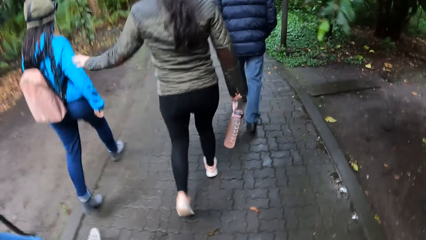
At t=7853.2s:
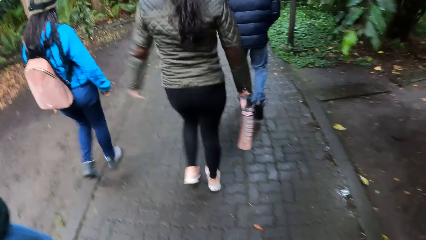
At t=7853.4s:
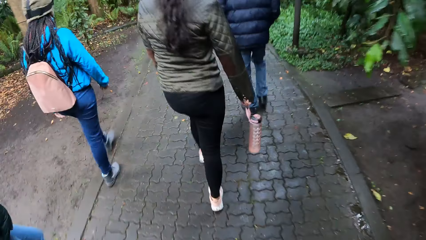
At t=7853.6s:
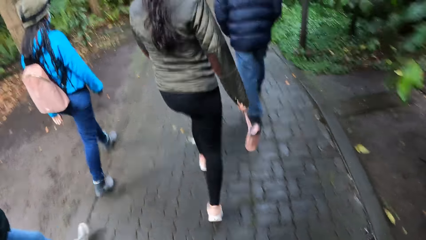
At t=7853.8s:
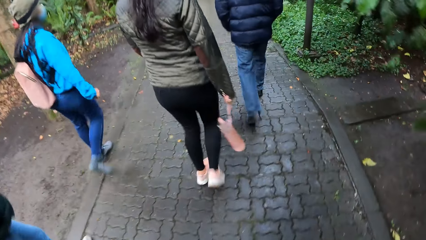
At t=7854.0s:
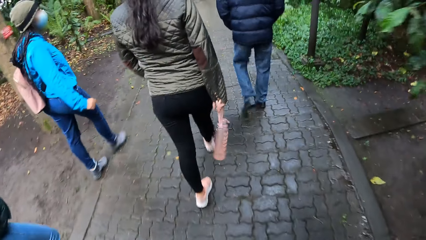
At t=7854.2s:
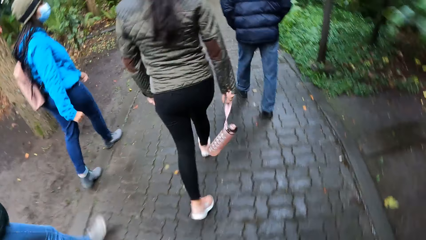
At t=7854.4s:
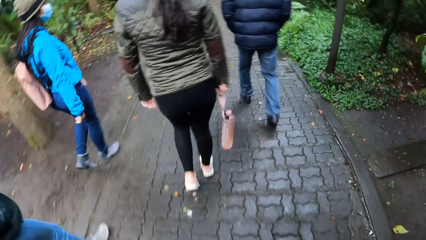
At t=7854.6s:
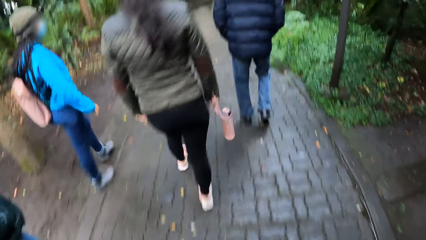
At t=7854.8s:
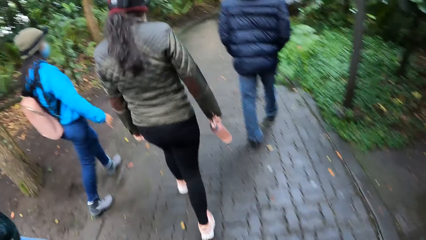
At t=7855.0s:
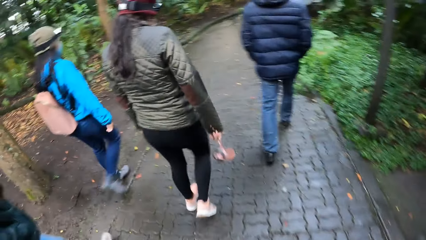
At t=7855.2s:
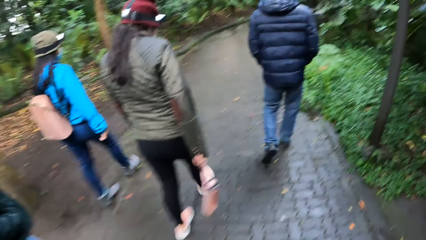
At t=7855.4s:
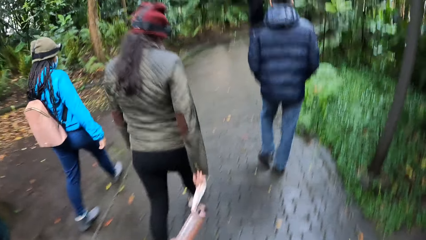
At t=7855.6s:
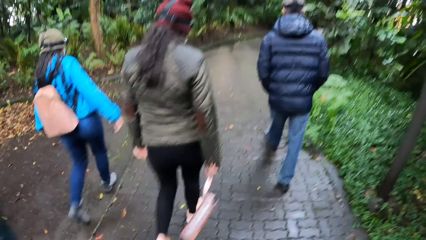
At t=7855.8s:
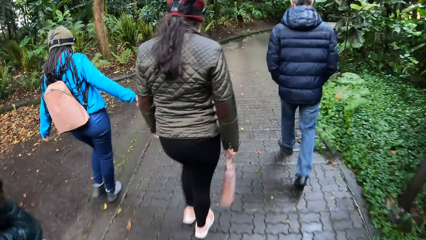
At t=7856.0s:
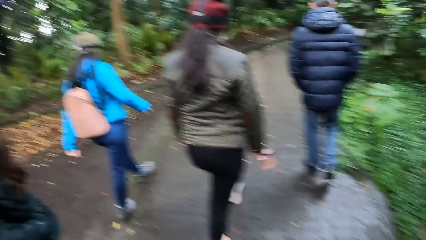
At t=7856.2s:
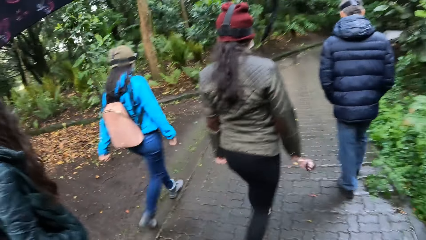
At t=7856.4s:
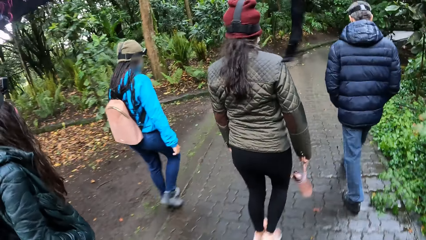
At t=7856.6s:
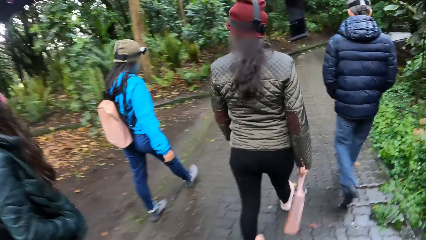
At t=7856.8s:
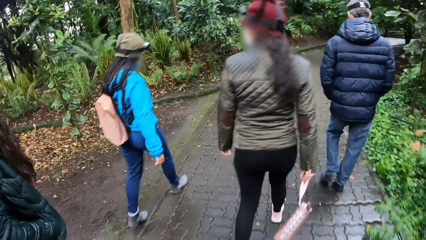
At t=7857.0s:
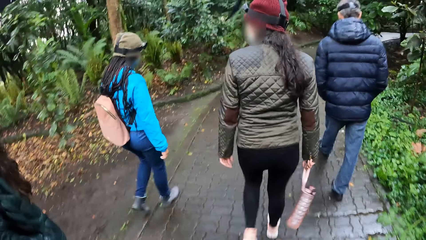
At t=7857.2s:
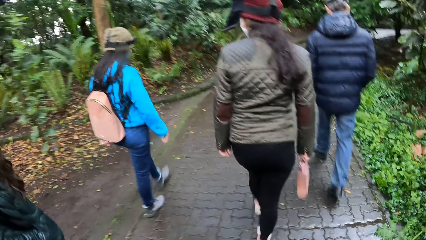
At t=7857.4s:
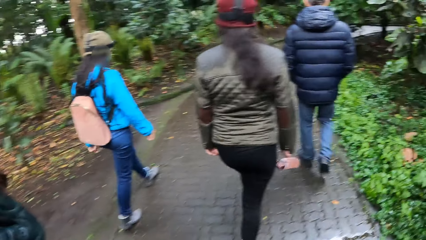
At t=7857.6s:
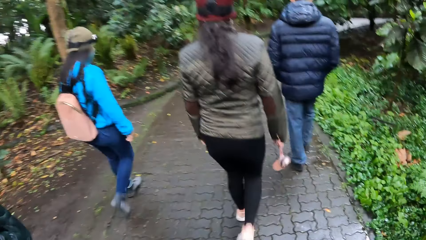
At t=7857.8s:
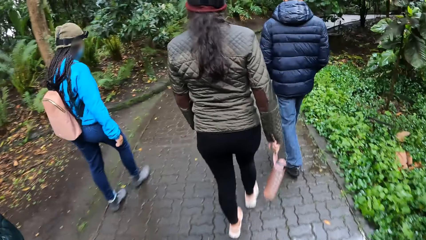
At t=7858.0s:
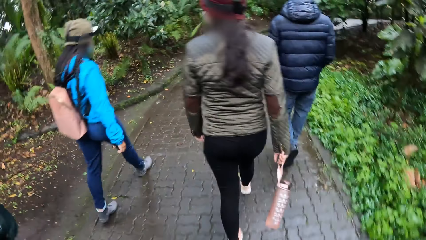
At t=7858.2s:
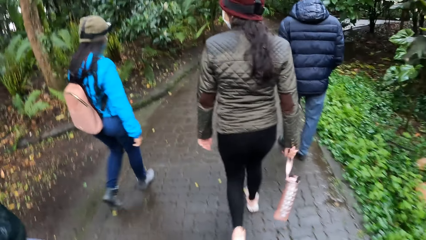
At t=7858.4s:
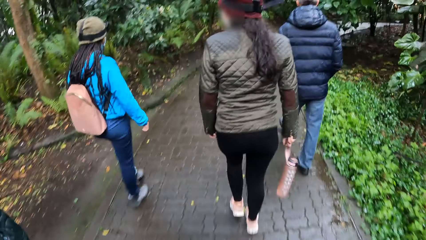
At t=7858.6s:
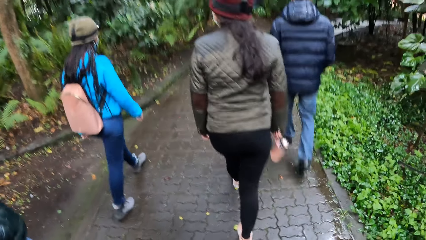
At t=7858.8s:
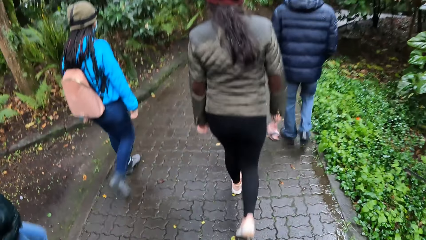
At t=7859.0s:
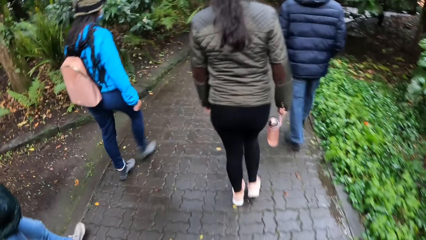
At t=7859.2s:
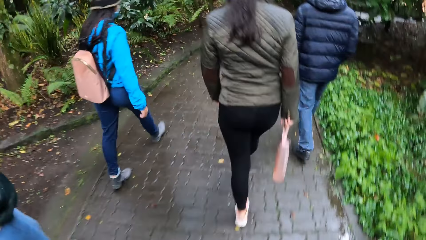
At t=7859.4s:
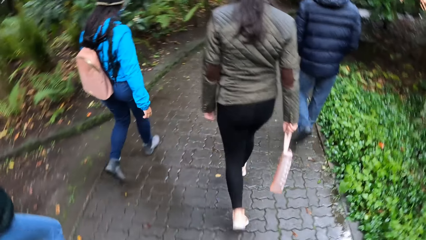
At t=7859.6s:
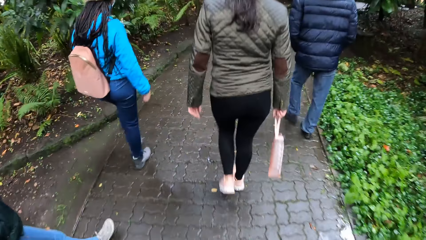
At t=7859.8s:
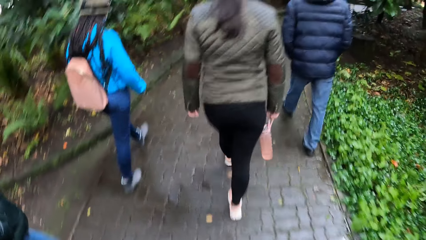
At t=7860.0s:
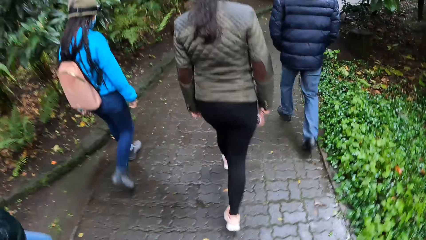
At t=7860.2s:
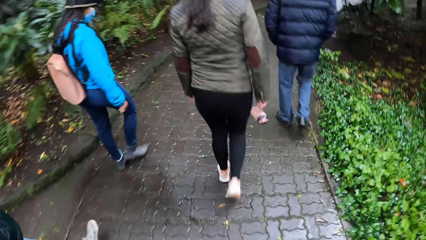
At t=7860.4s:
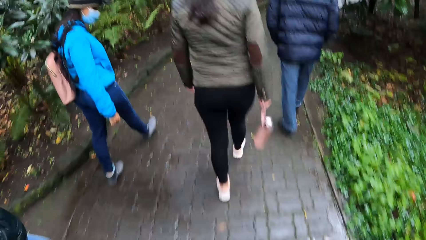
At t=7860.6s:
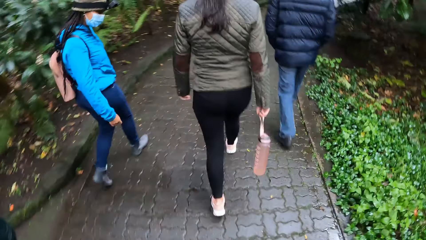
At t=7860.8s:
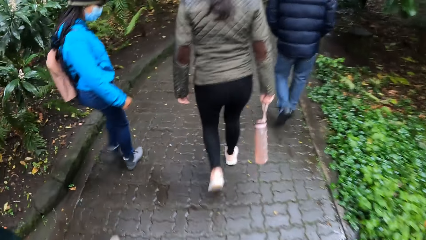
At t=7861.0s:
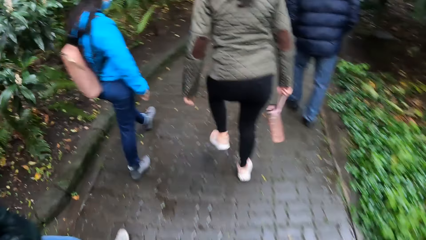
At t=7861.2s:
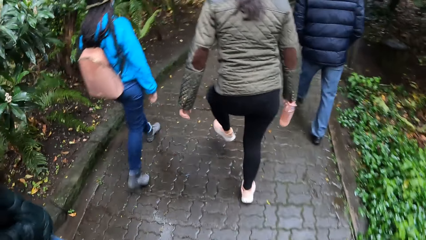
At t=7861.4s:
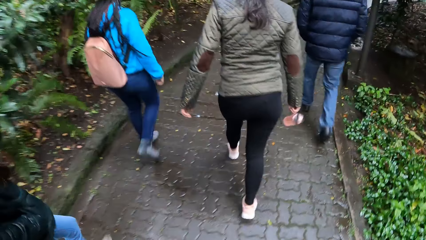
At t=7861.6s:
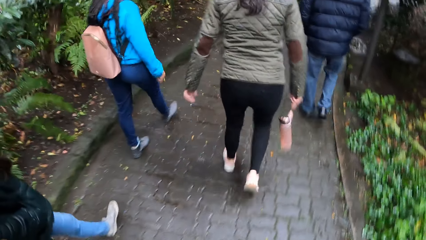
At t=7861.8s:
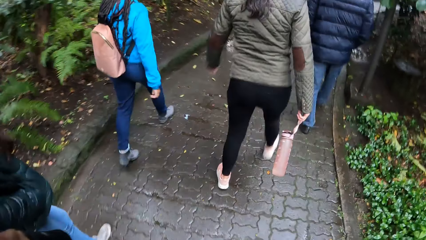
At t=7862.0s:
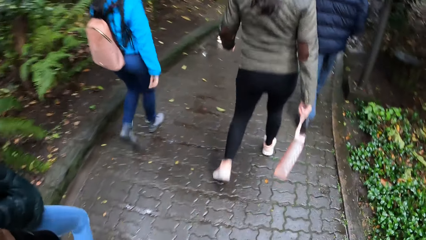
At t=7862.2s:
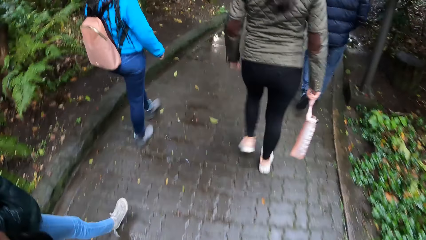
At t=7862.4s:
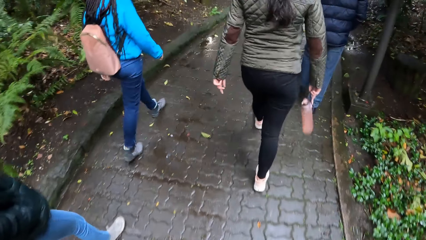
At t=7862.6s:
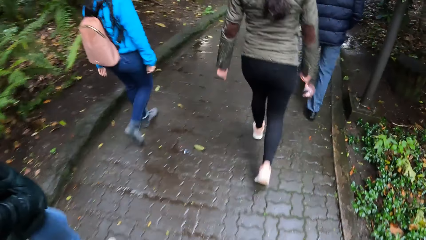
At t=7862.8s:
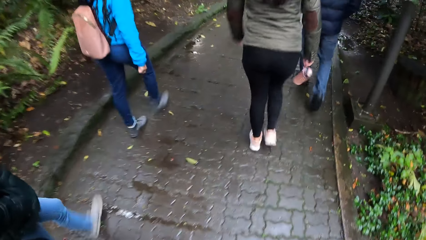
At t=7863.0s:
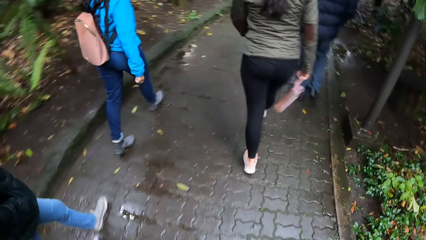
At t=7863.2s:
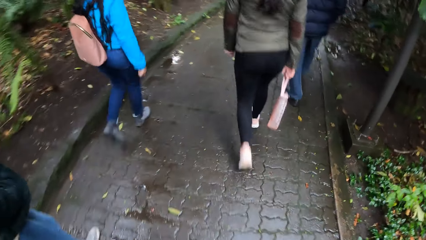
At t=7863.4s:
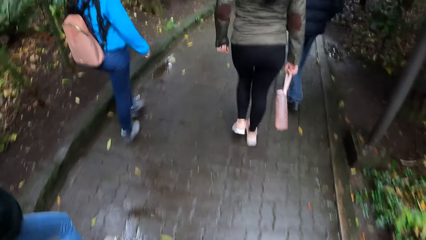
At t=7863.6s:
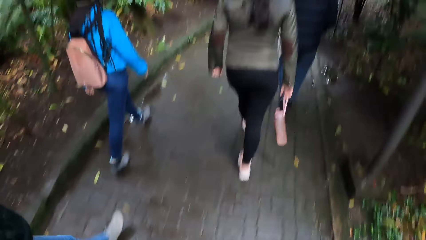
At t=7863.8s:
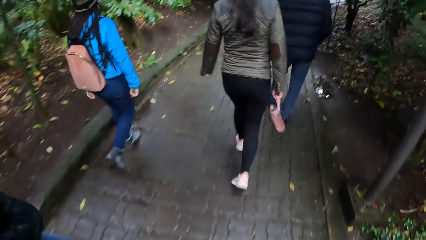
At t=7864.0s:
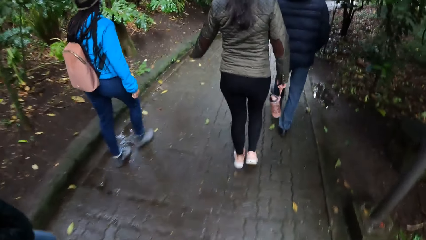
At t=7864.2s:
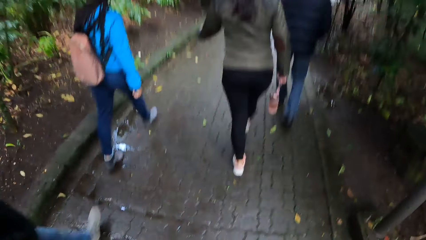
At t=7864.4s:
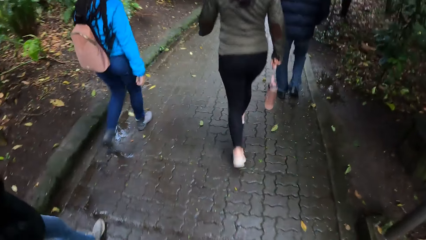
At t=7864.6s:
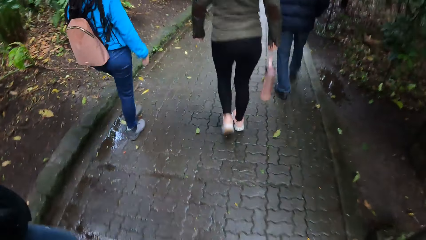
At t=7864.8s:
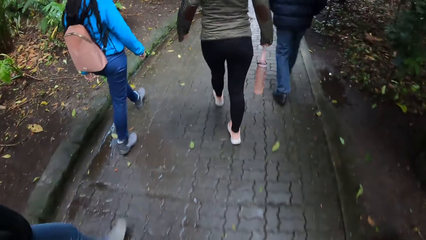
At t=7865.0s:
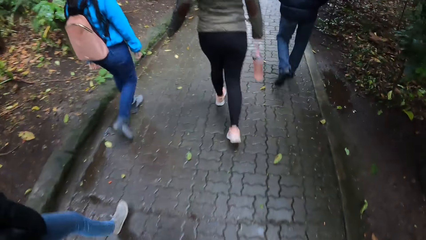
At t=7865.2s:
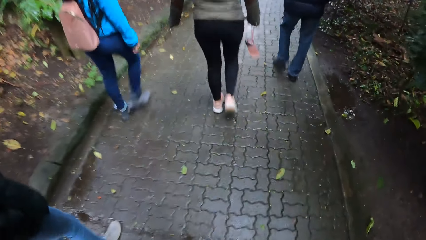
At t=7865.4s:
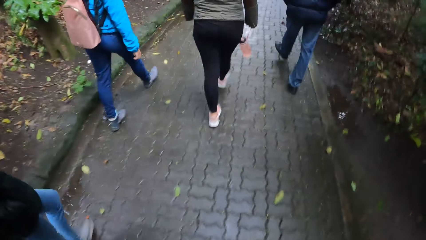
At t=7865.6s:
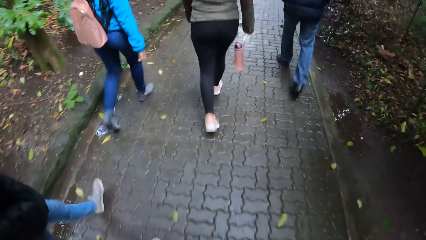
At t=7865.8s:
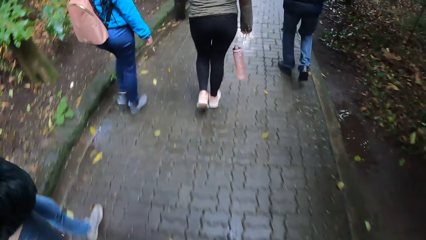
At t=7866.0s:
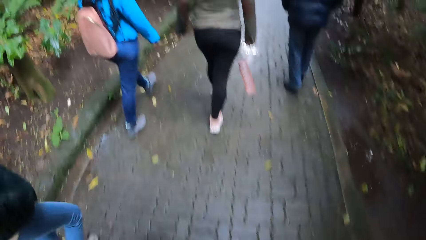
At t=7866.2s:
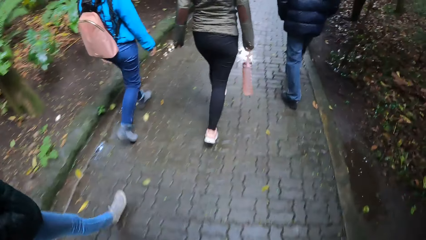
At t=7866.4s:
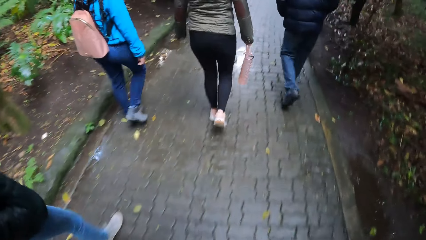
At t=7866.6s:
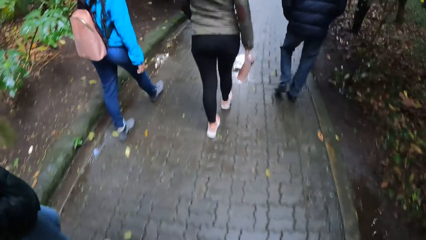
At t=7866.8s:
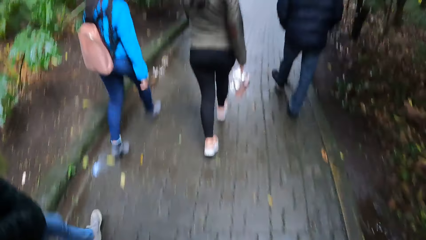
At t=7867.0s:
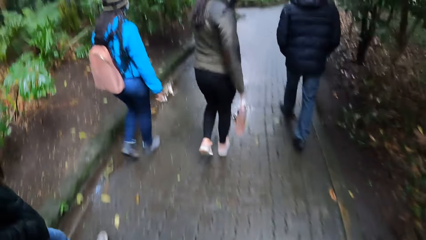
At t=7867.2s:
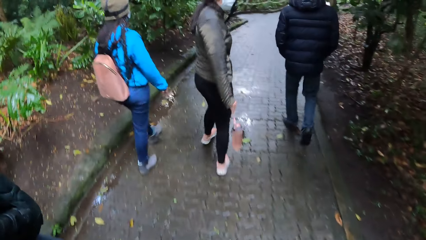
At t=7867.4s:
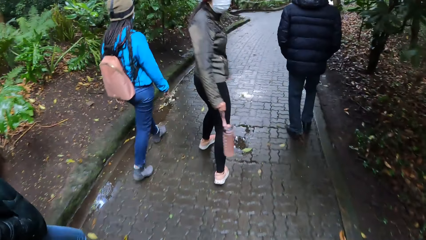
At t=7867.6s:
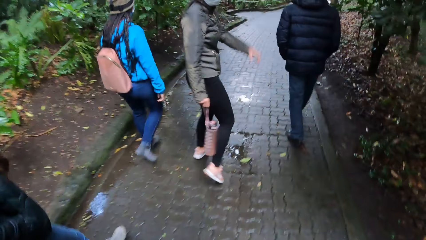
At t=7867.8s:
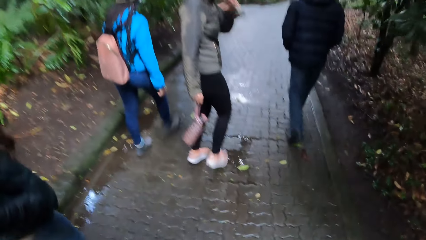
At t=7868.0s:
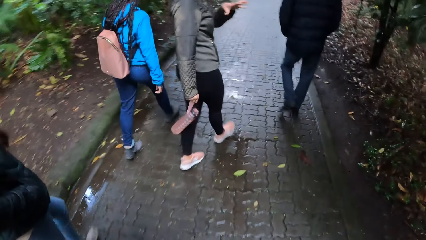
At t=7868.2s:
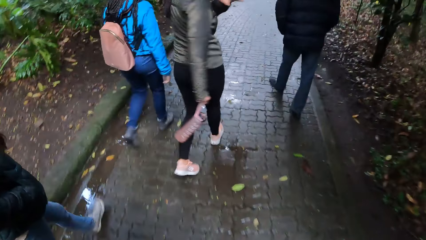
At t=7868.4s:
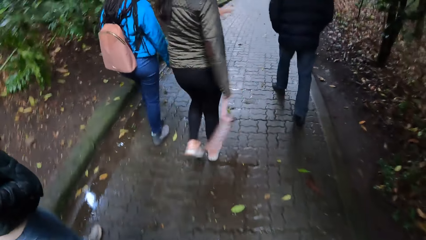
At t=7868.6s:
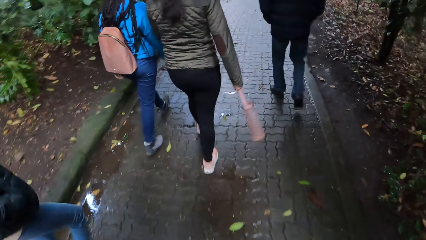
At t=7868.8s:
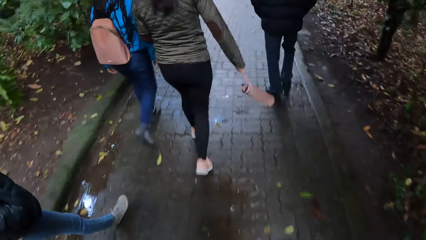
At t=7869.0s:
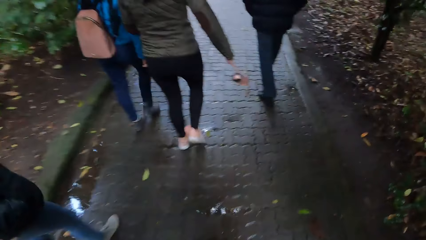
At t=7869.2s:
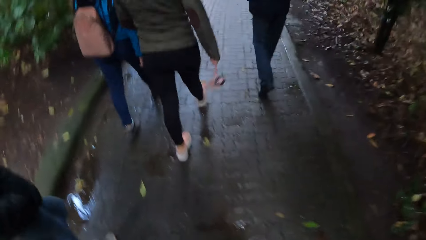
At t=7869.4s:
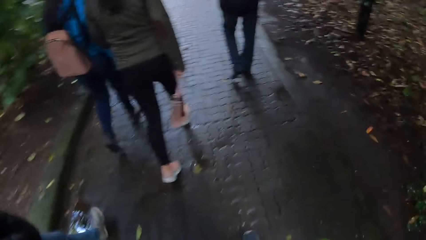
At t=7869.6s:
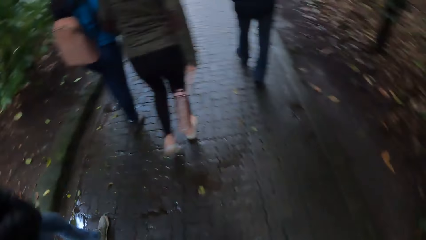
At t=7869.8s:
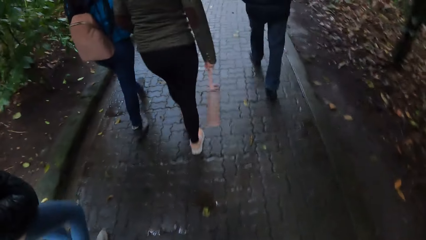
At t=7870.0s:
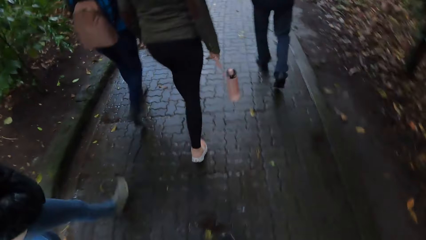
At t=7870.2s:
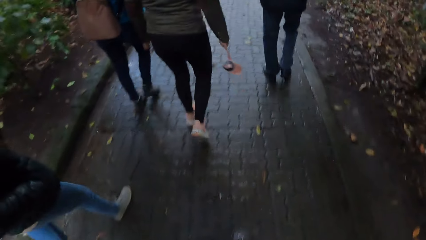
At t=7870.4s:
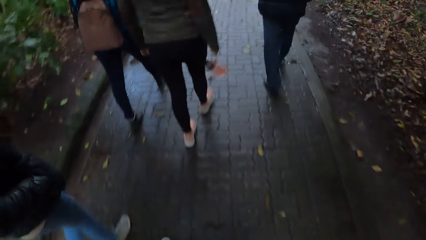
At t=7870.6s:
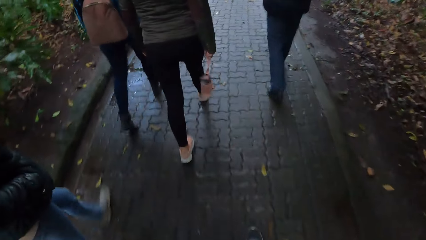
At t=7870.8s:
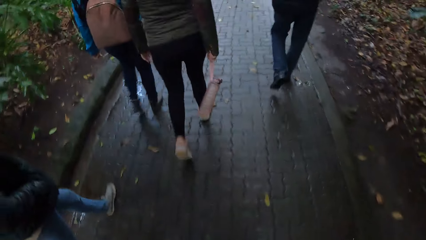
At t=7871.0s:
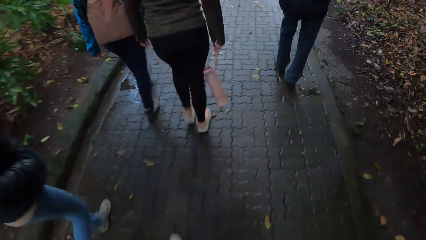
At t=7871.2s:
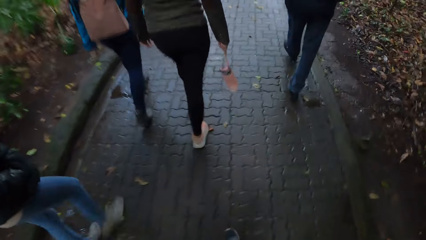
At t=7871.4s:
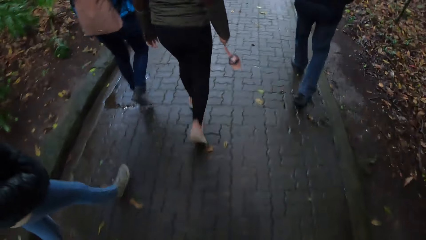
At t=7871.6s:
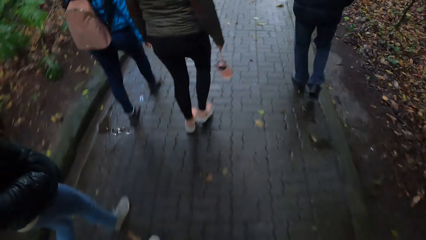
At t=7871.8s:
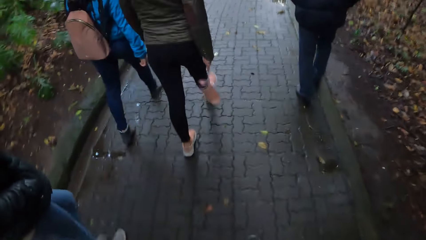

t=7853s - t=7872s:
A lady moves her left hand in the park. The camera wearer walks around in the park. The lady turns back on the path and gestures with the left hand. The camera wearer walks around in the park.
